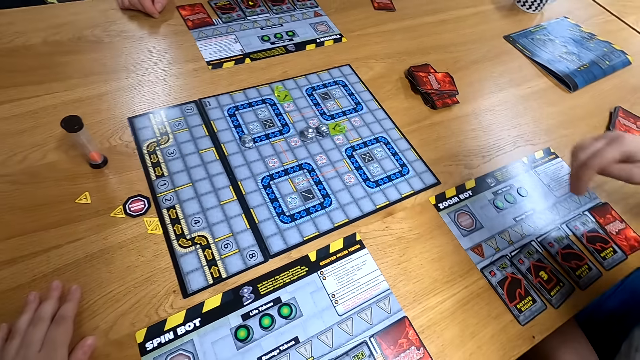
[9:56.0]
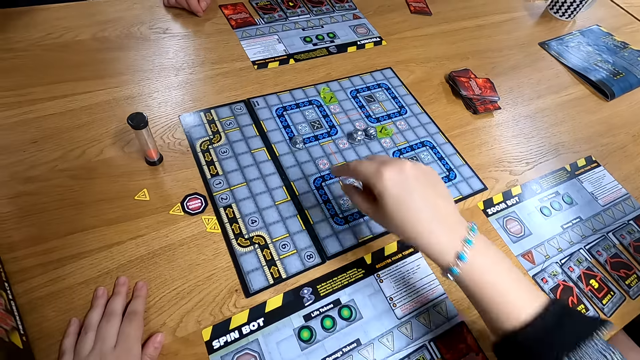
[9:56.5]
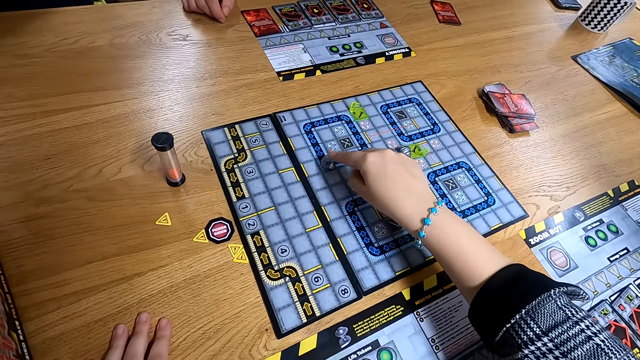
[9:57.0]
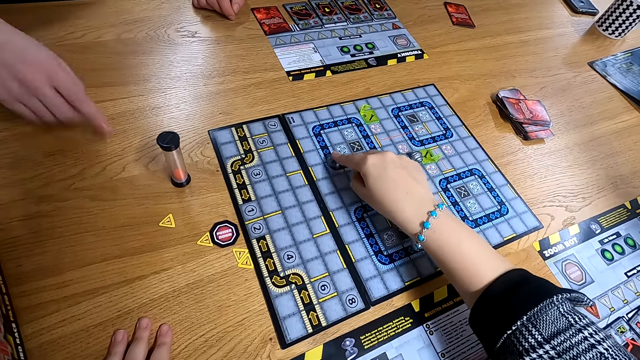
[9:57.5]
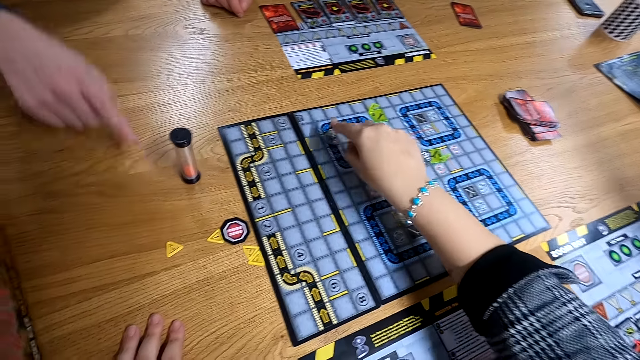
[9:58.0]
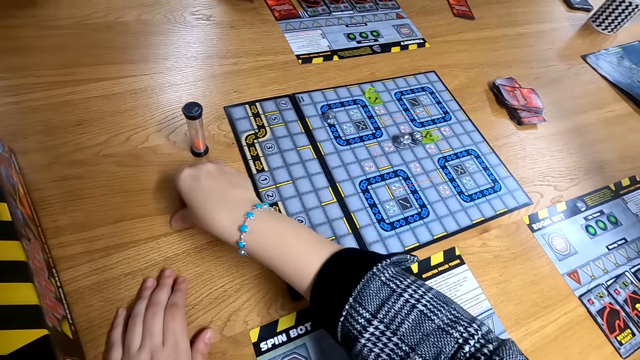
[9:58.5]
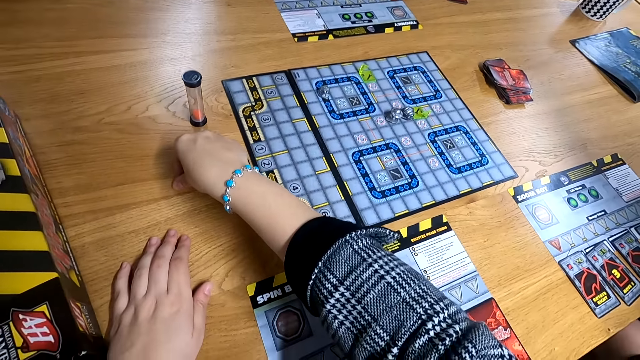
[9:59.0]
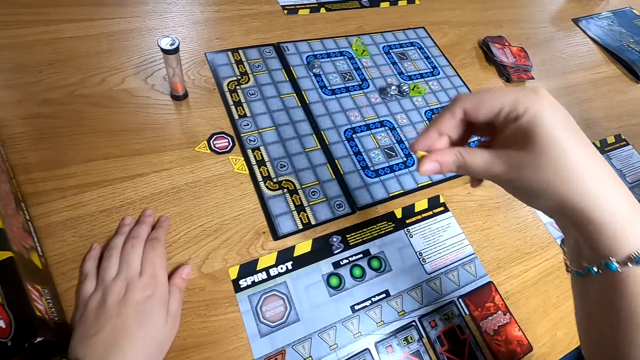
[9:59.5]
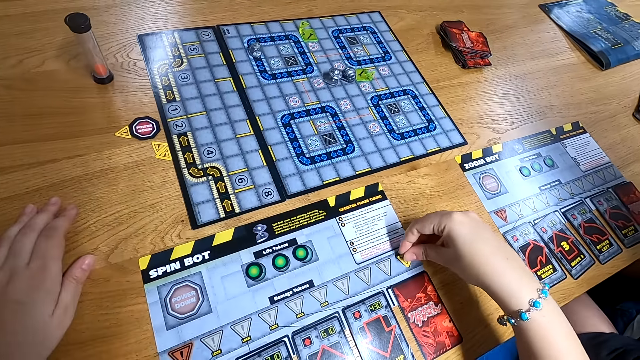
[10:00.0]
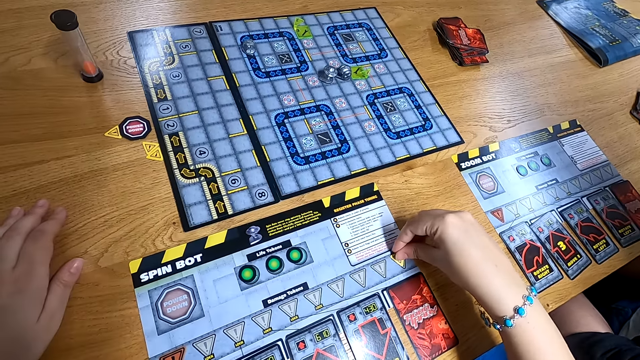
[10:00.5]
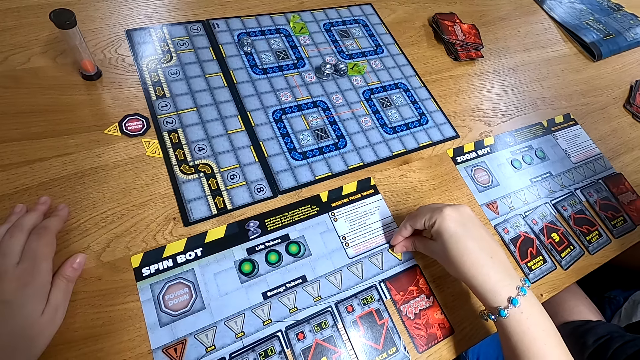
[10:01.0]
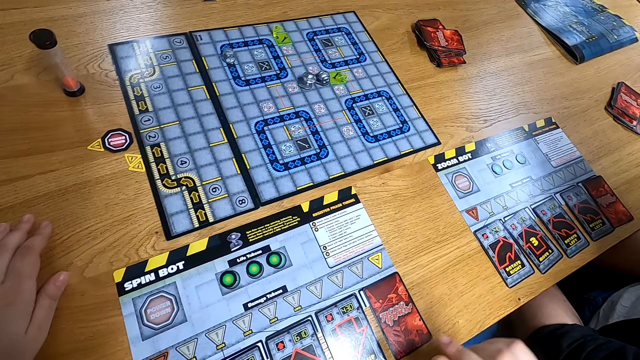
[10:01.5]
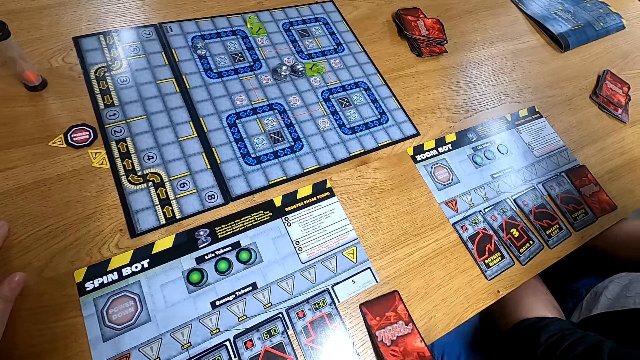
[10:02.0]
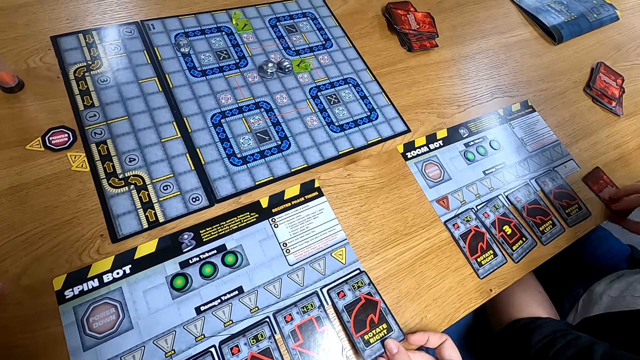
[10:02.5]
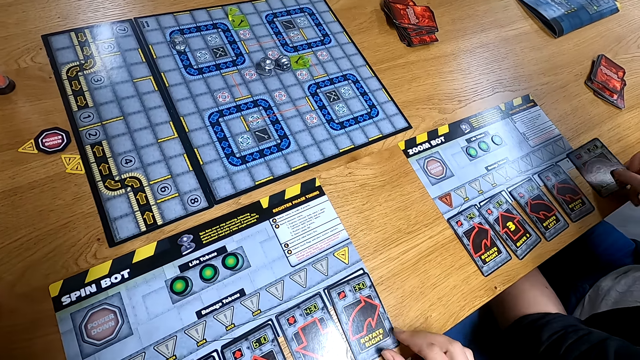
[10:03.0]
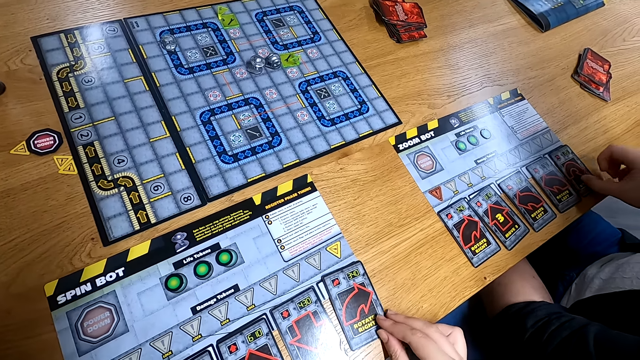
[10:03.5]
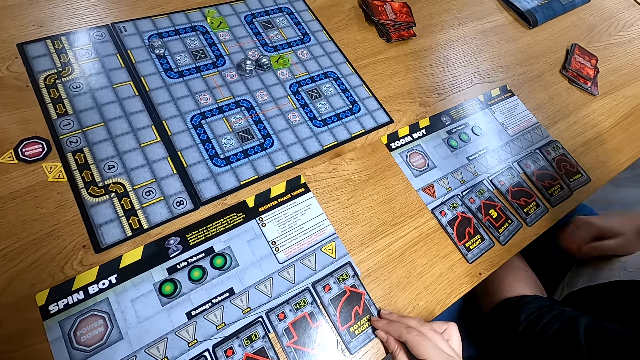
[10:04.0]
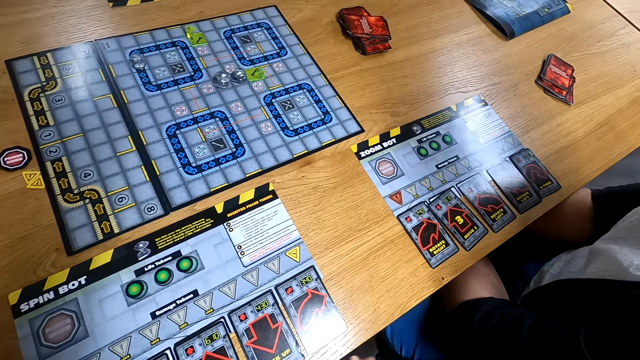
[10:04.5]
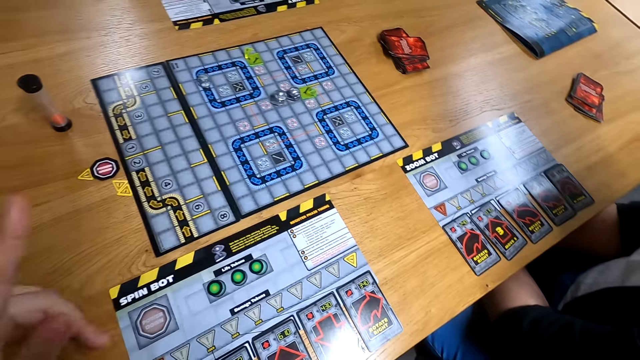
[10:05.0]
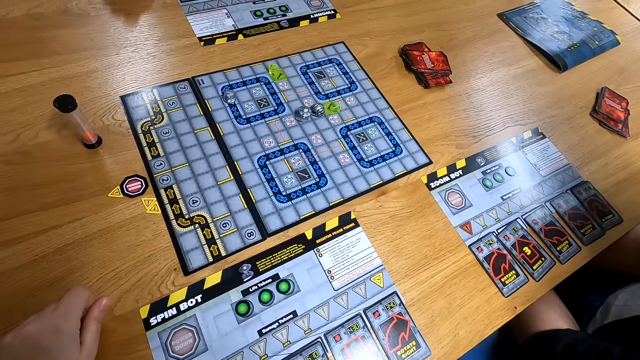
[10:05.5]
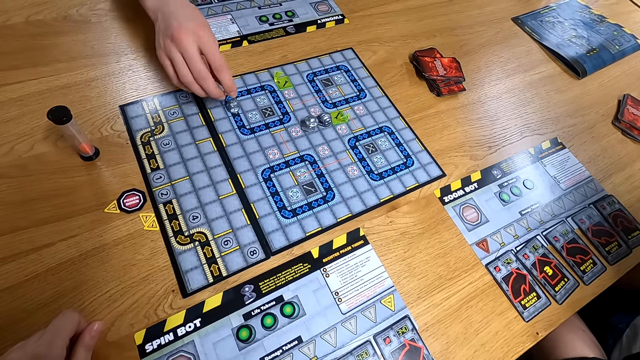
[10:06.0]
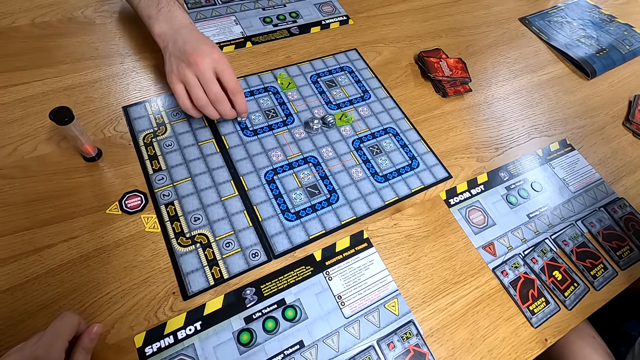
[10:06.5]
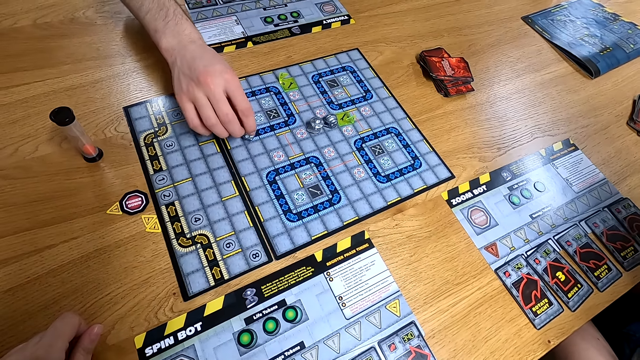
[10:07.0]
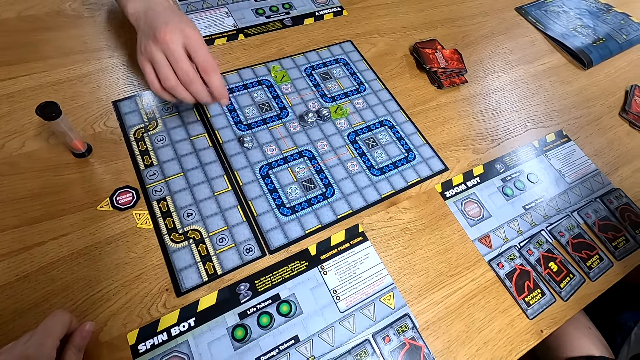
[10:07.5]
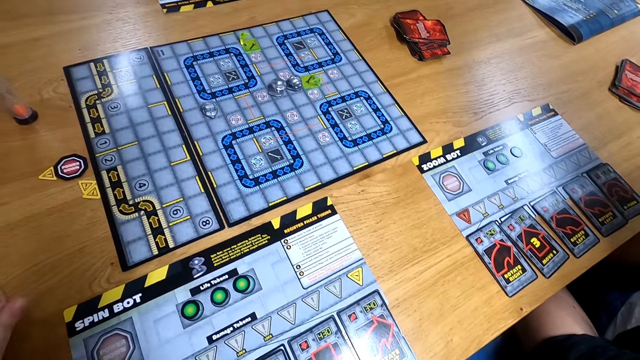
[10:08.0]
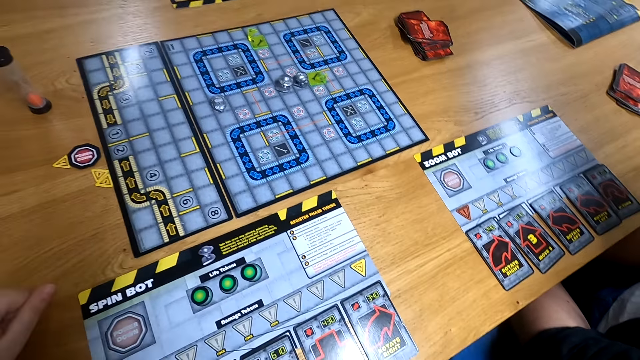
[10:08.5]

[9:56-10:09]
The camera wearer moves the game piece on the board game with her right hand. A woman flicks a game token on the table with her right hand. The camera wearer picks a game token with her right hand. She places the game token in her right hand on a game board. She picks a game card with her right hand. She flips the game card in her right hand. She drops the game card on the table with her right hand. The other woman picks a game card from the table with her right hand. The other woman flips the game card in her right hand. The other woman drops the game card in her right hand on the table. The camera wearer gestures with her left hand. The man moves the game piece on the board game with his right hand.

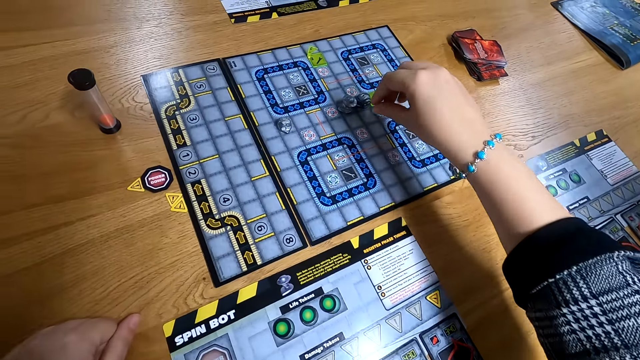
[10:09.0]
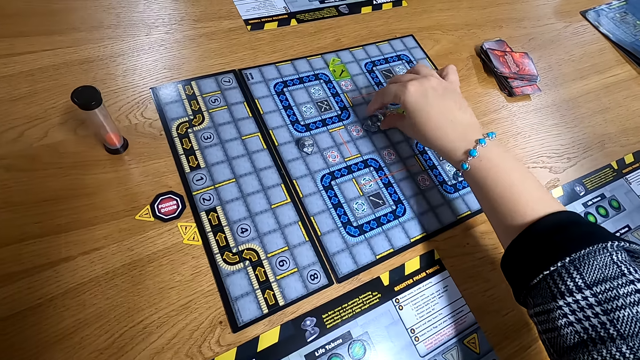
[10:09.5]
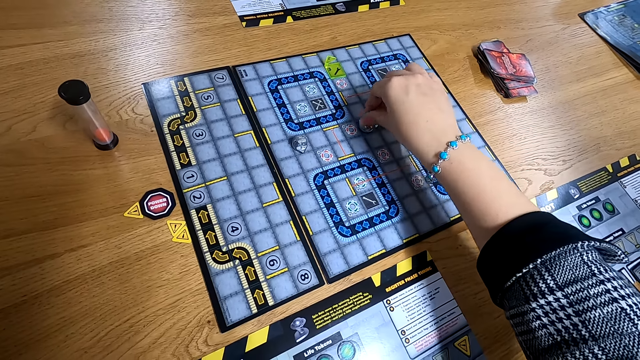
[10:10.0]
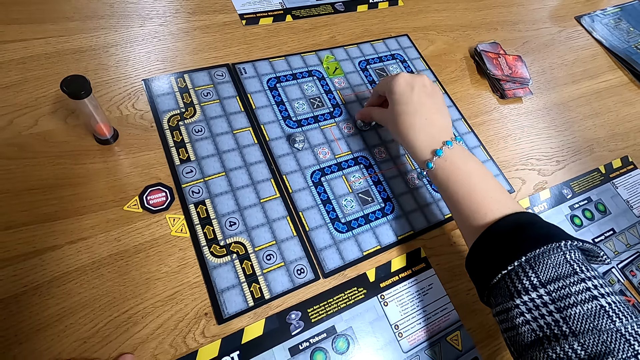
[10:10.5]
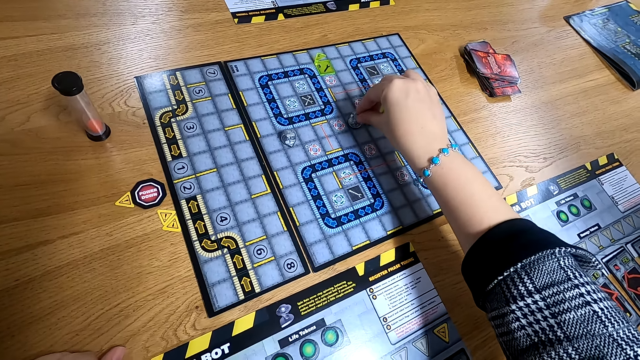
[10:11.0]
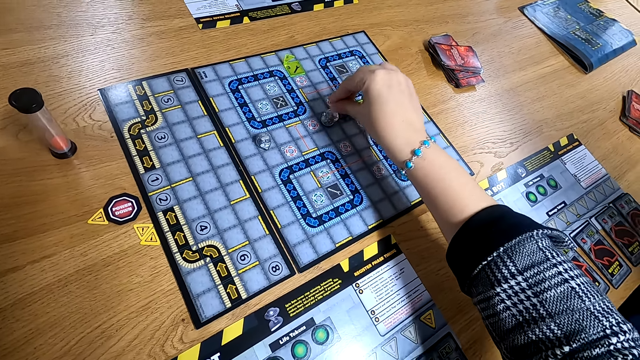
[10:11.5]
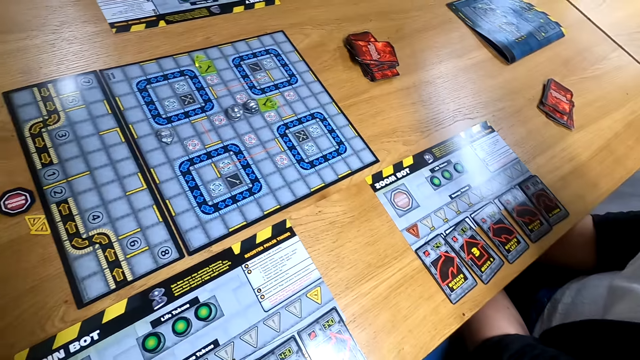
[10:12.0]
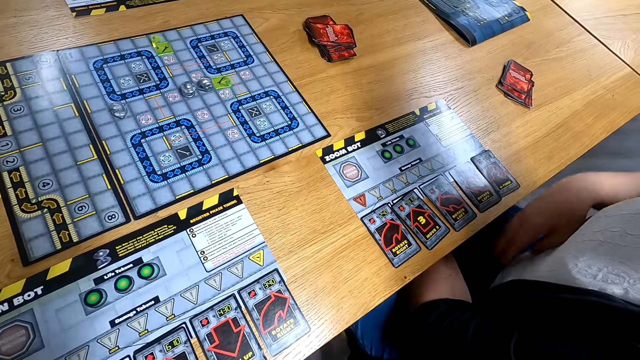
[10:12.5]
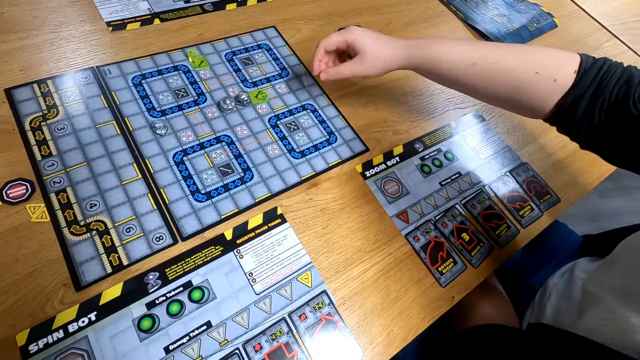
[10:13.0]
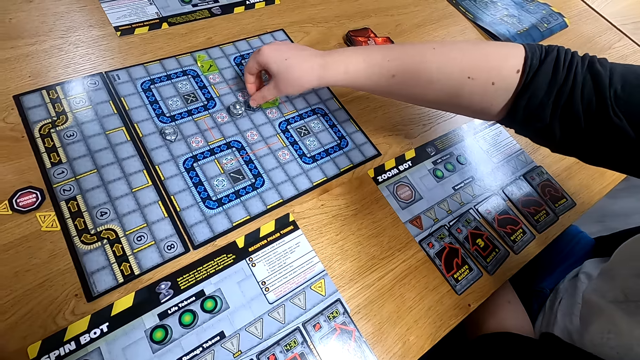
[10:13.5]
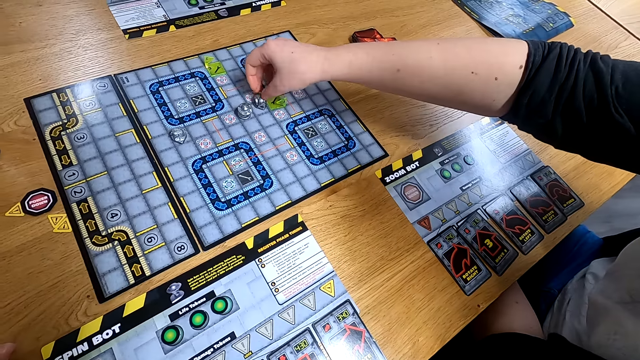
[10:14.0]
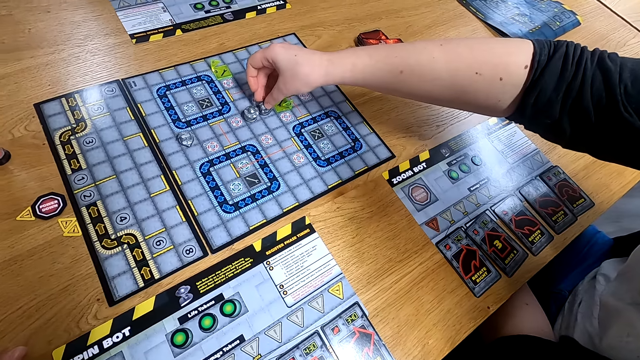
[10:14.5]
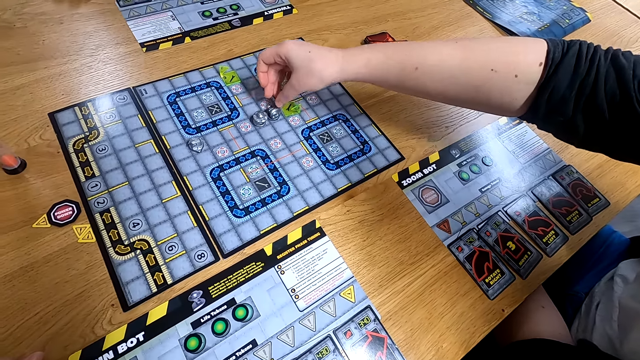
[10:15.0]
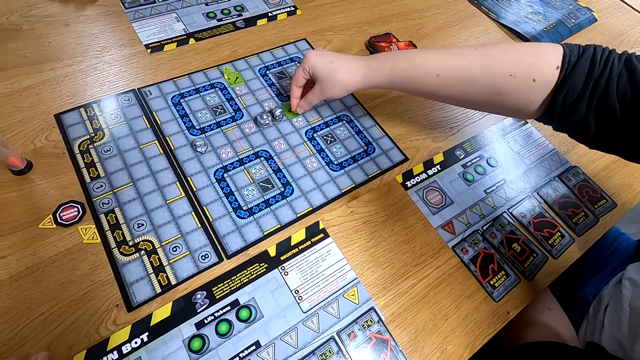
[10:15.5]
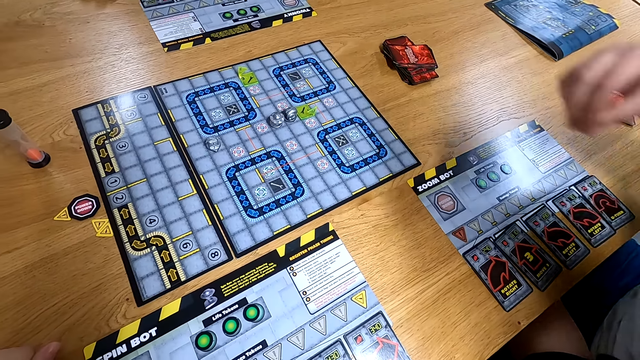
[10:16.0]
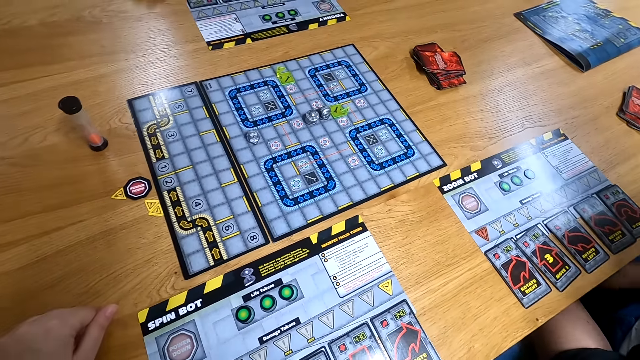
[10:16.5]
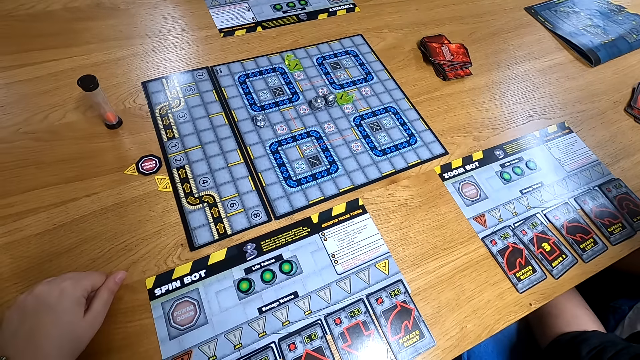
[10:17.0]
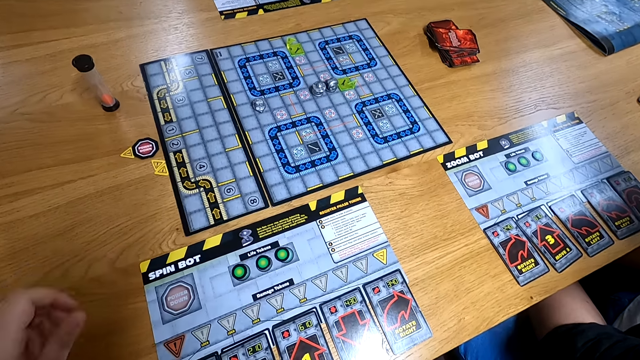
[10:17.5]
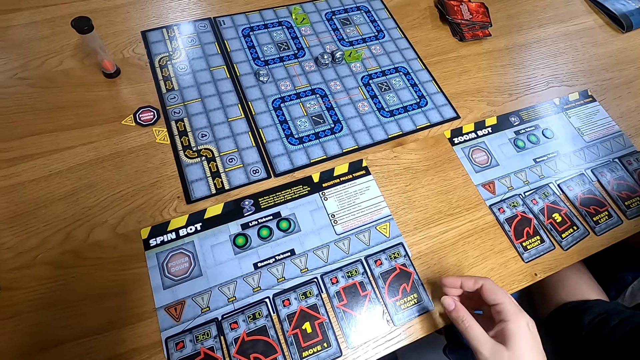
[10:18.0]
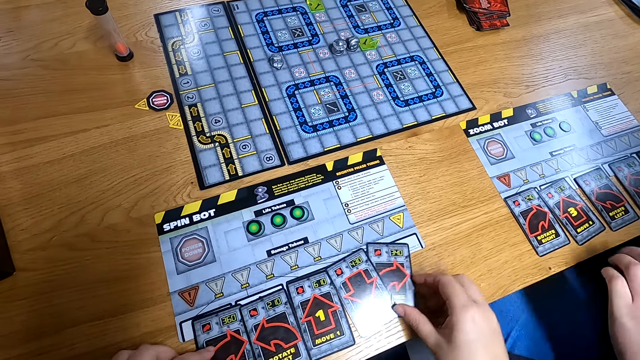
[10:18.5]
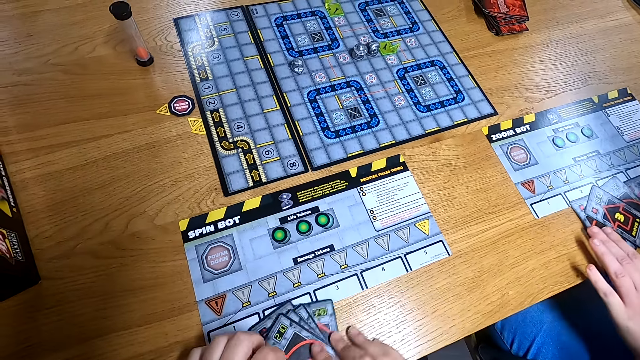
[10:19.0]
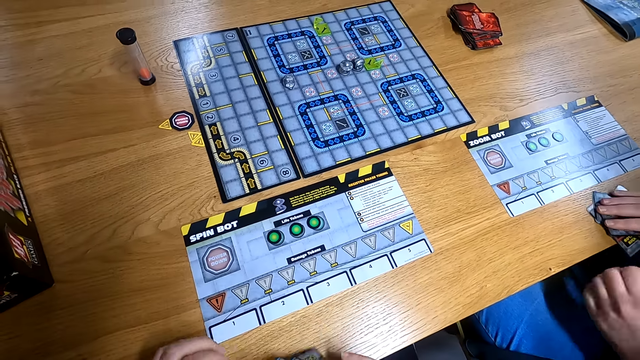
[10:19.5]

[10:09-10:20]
The camera wearer turns the game piece with her right hand. She touches the game piece with her right hand. The woman turns the game piece on the board game with her right hand. The woman touches a game piece on the board game with her right hand. The camera wearer packs the game cards with her hands. The woman gathers the game cards in front of her with her hands.
